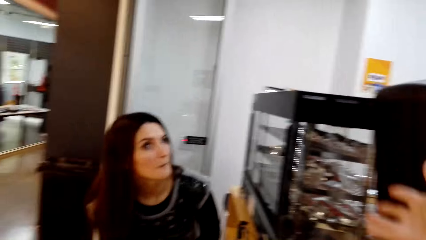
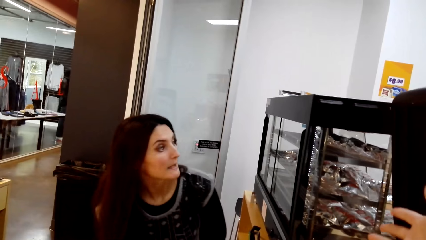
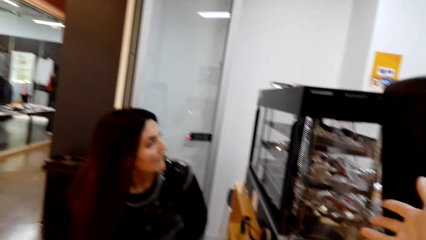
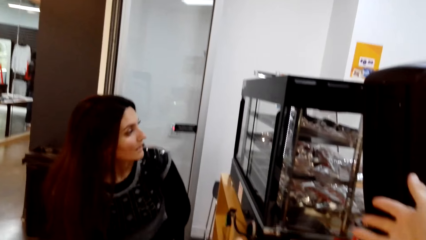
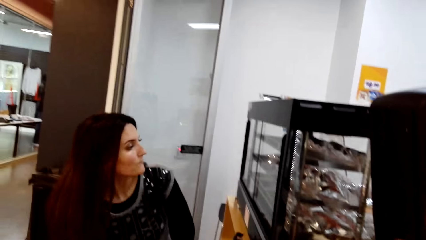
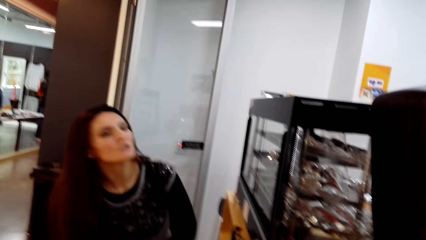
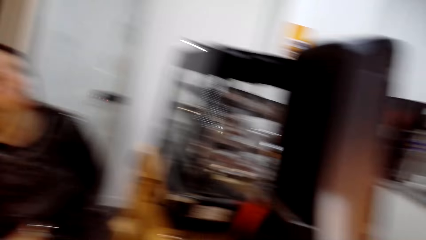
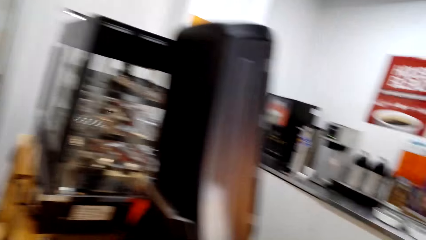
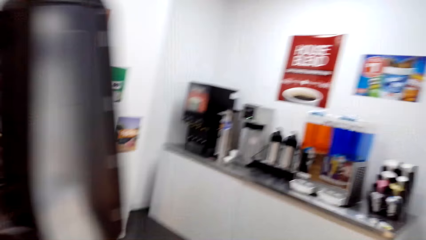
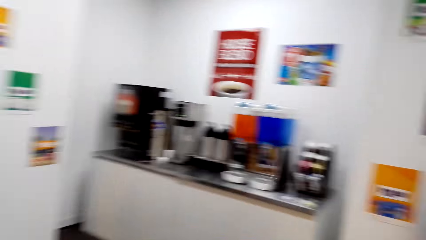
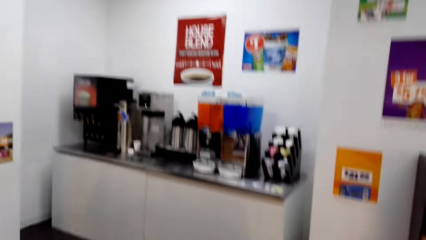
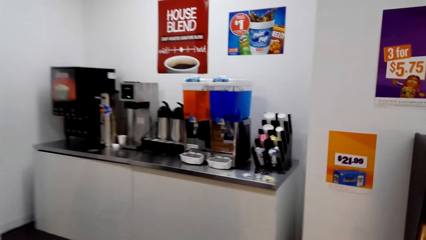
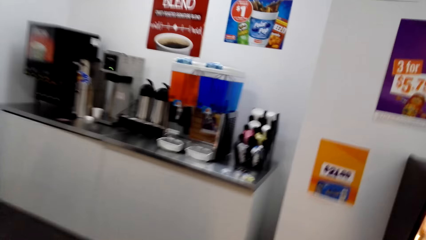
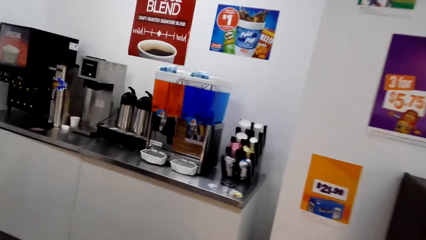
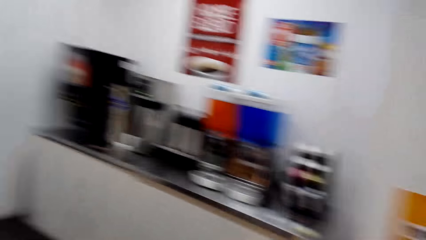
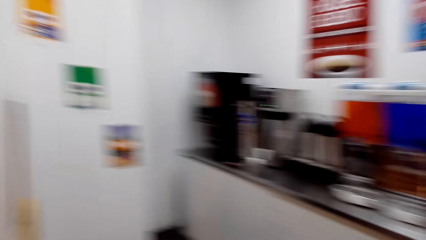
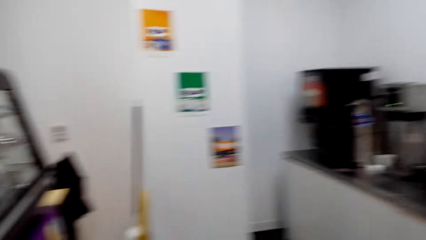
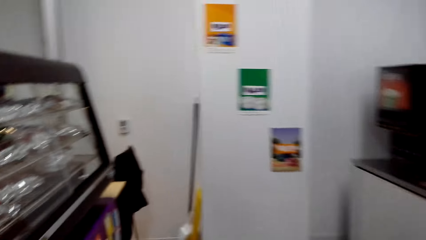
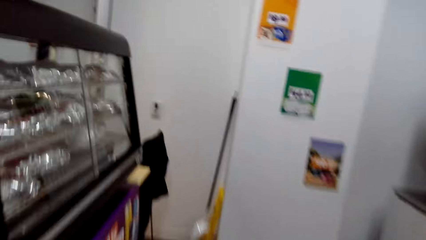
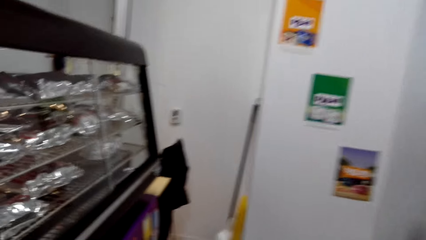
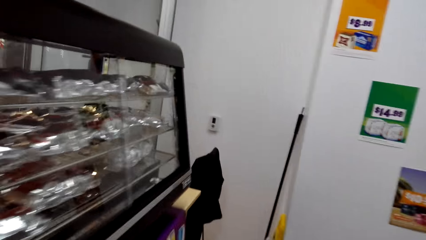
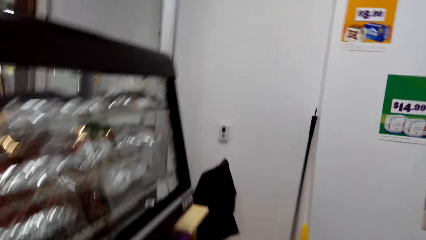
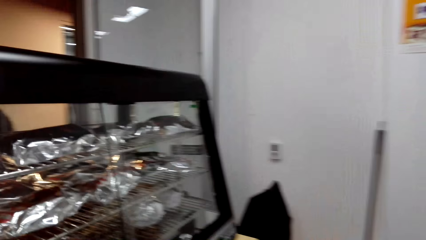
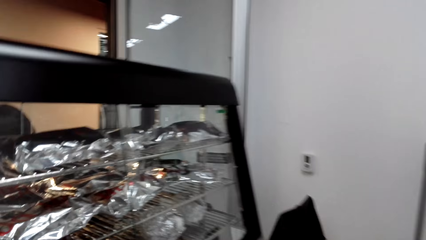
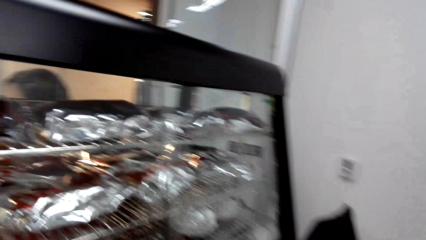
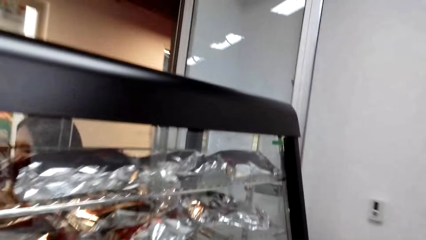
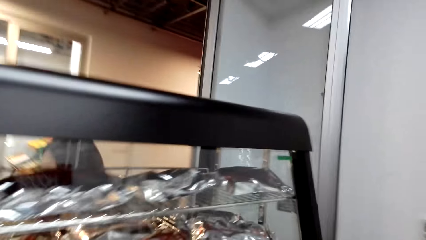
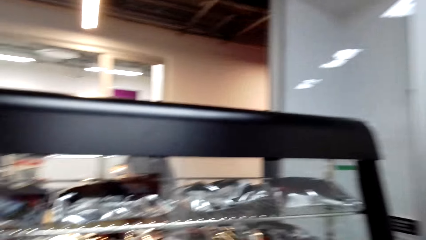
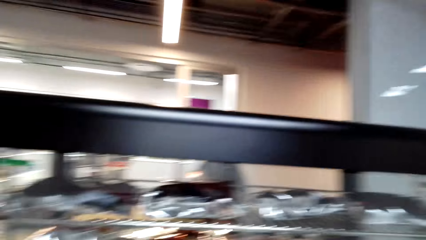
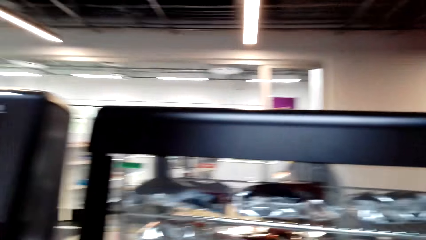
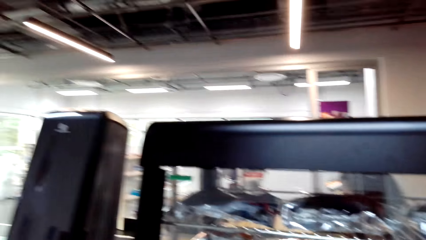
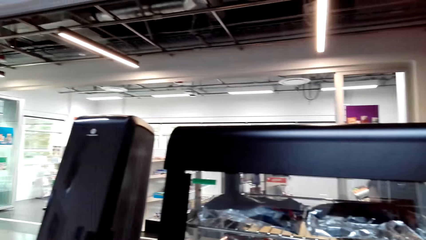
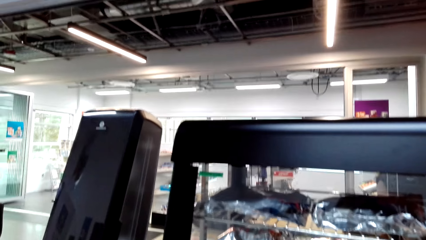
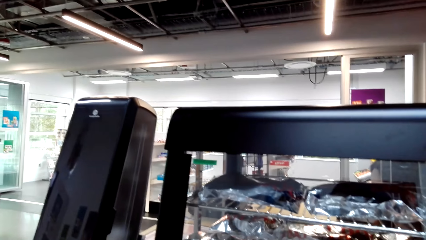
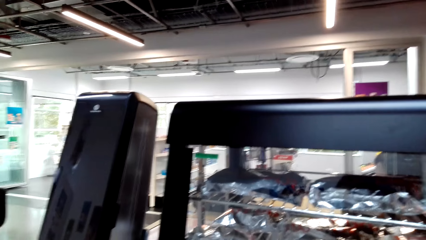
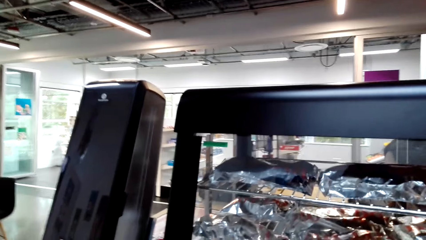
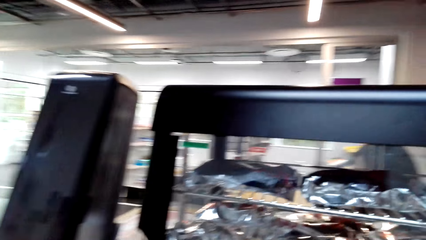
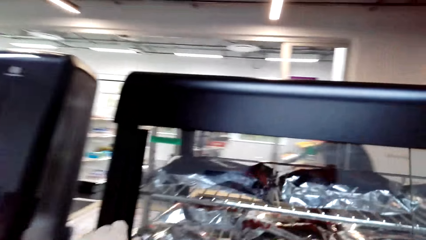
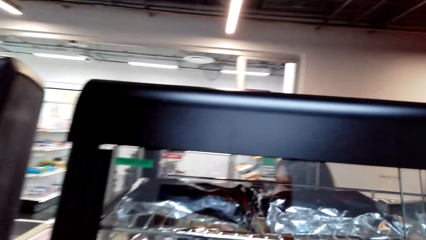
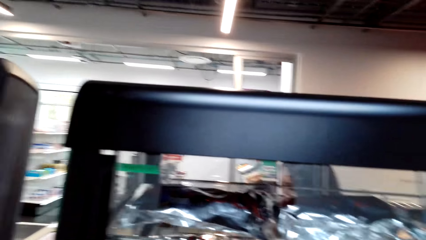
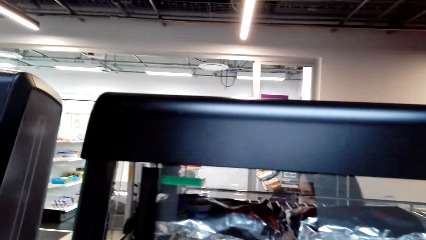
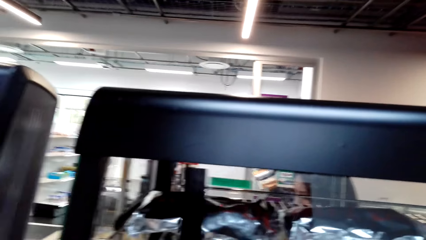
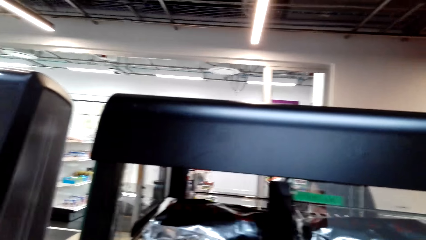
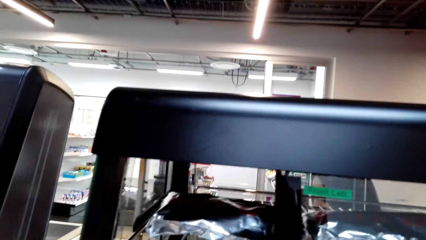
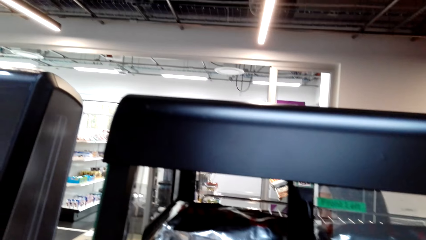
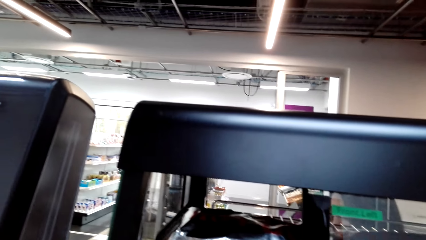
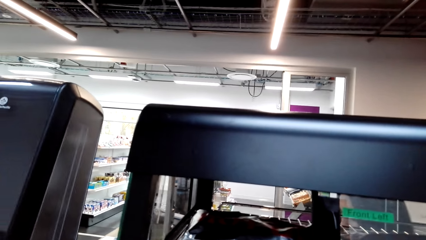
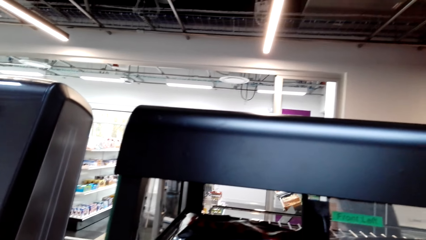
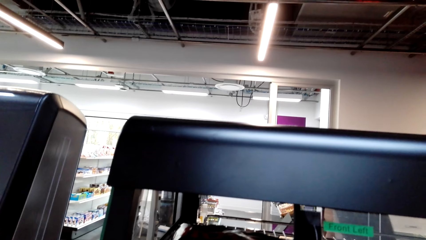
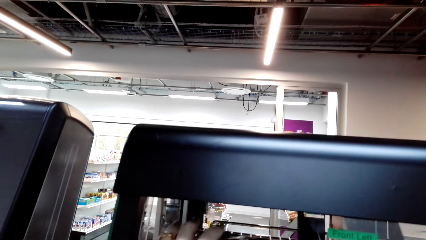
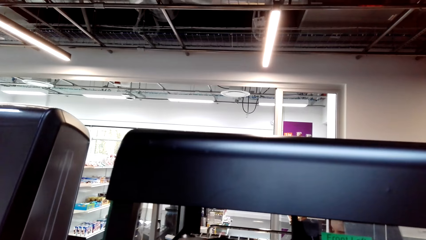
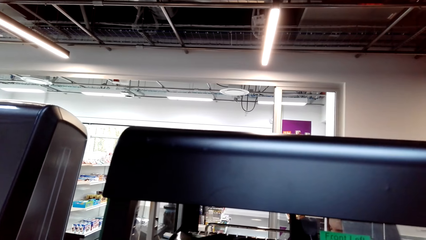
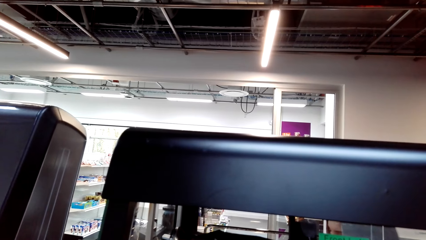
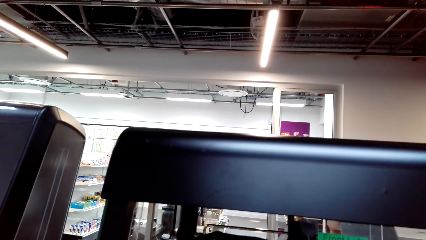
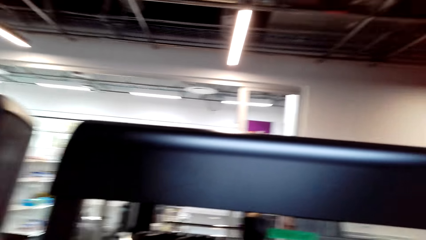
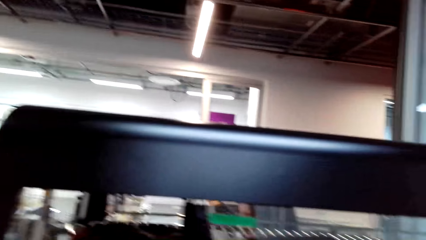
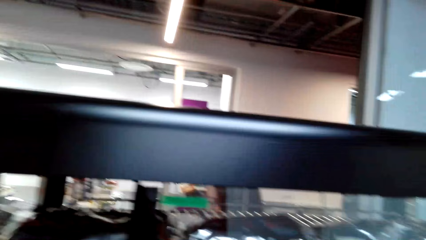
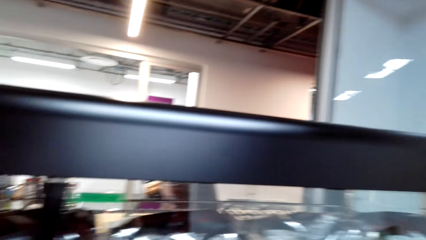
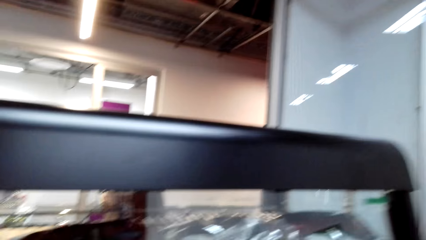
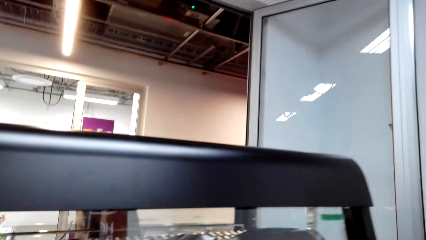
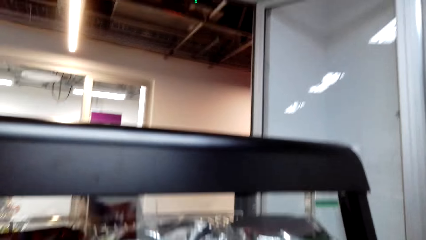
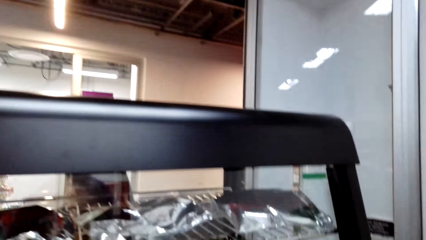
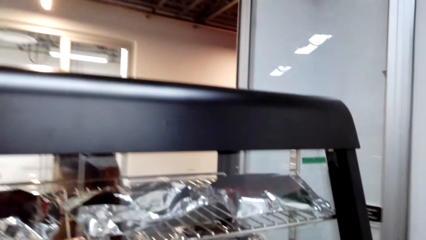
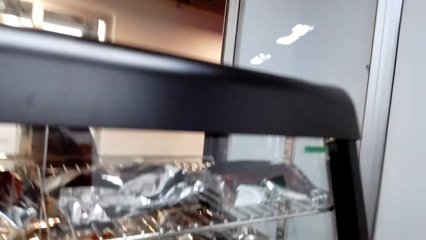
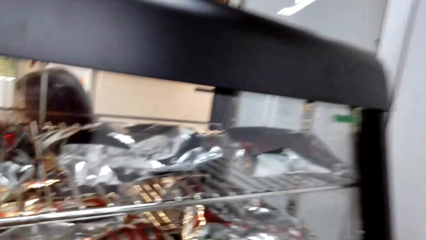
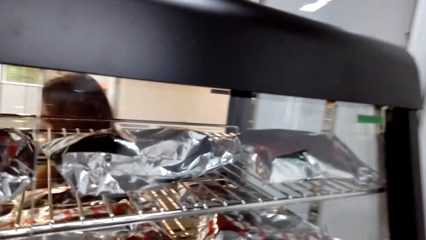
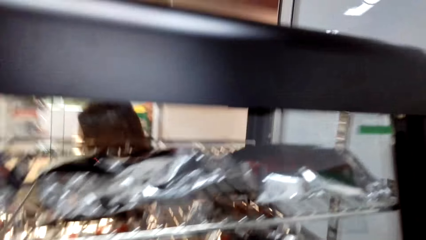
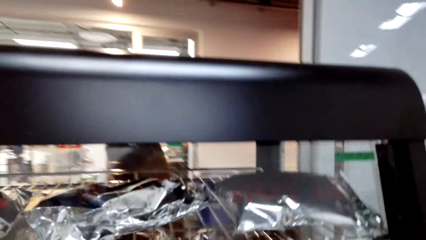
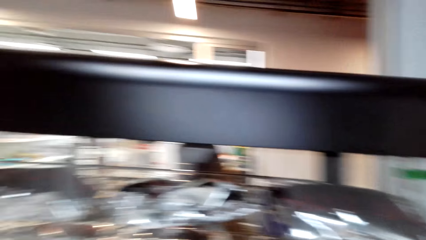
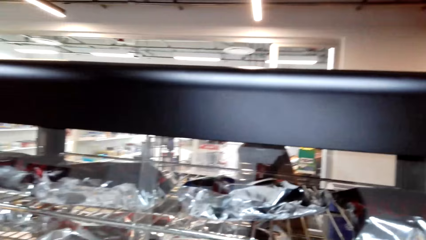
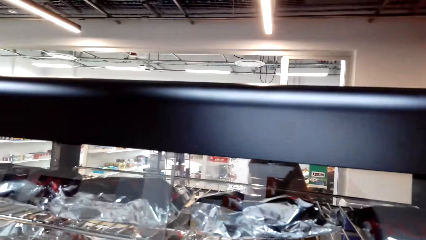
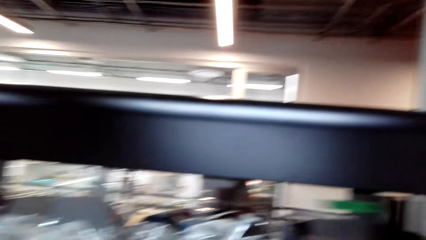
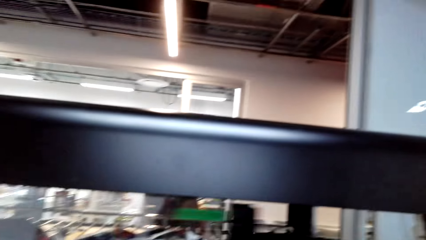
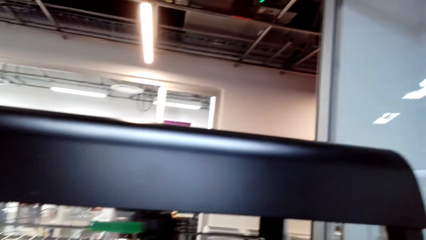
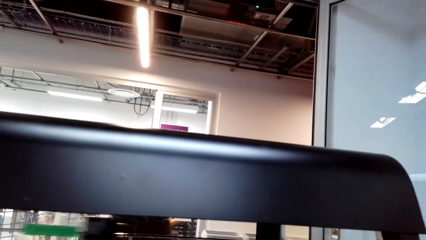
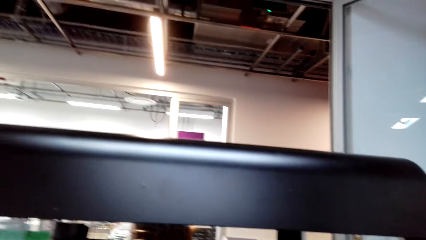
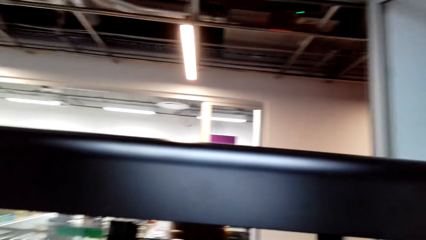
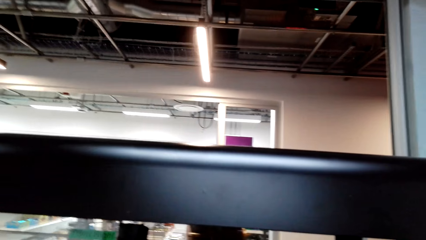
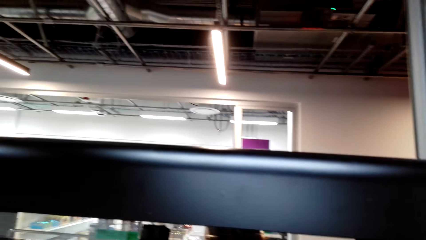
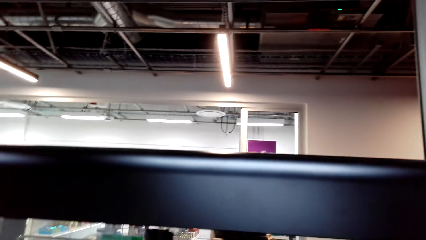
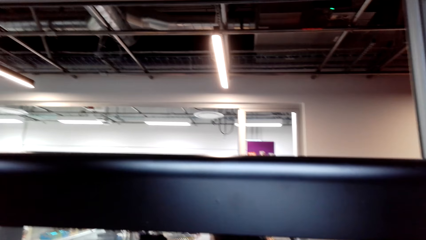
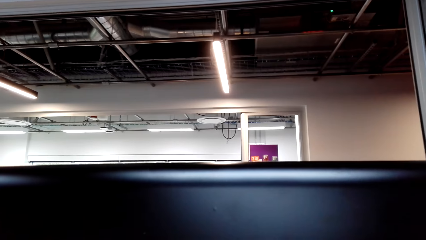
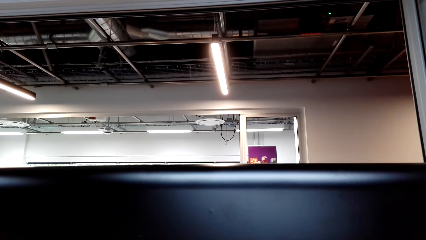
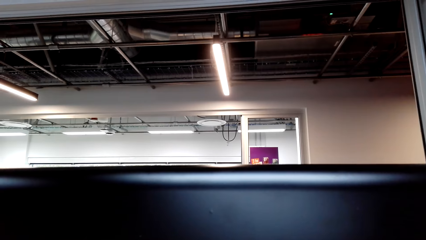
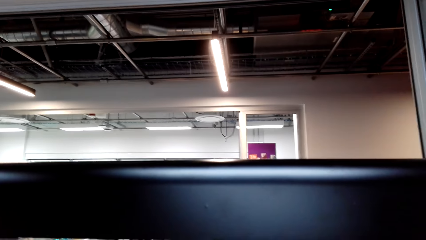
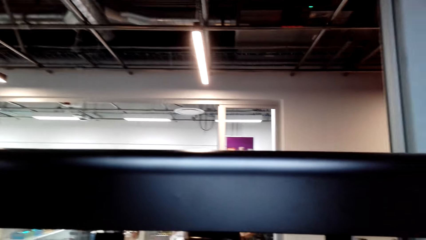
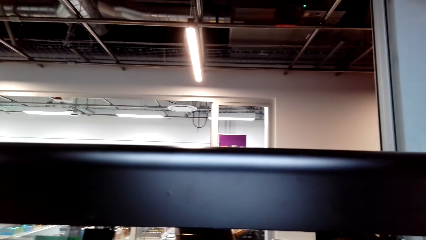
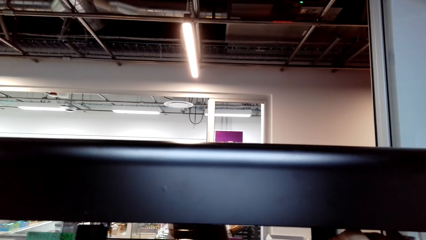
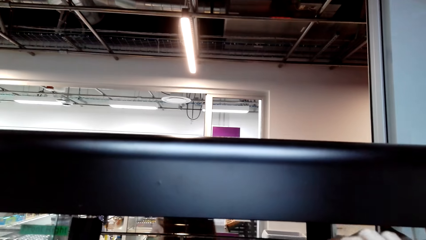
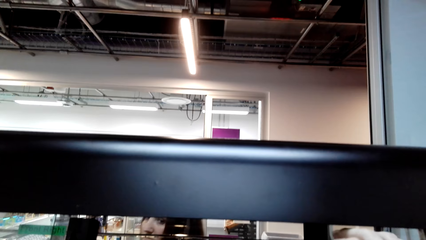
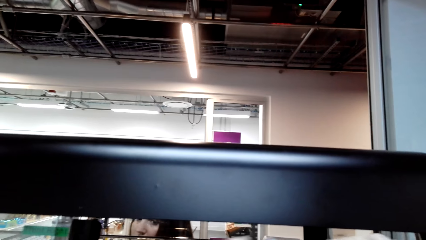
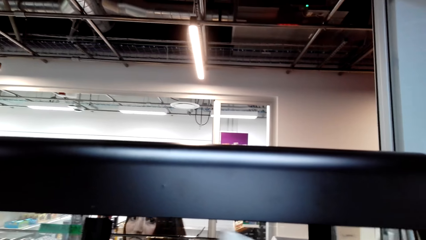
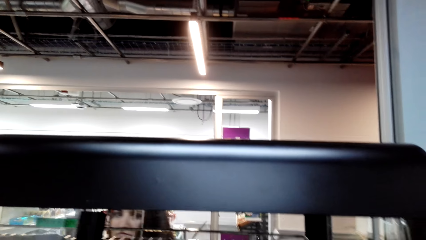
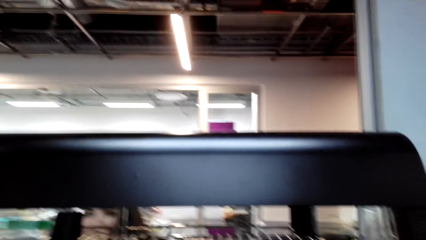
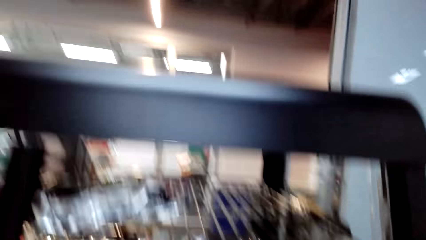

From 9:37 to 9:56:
The camera wearer walks to the hot dog side on the counter. They walk around the room, open the oven and pick up the foil from the oven.
